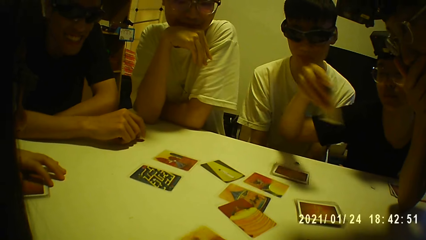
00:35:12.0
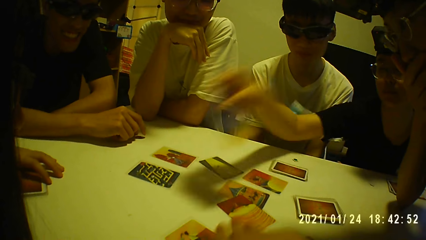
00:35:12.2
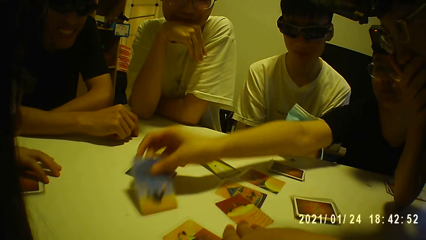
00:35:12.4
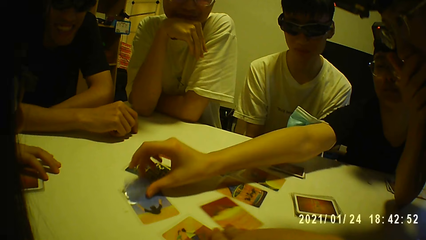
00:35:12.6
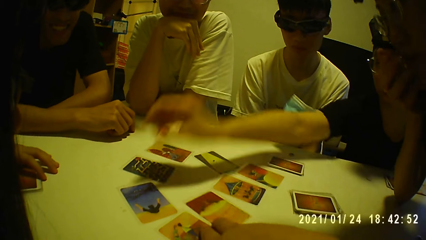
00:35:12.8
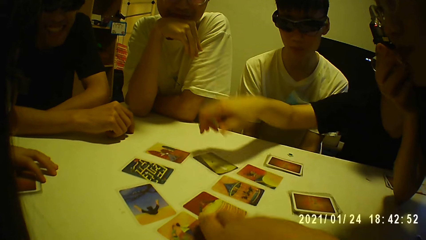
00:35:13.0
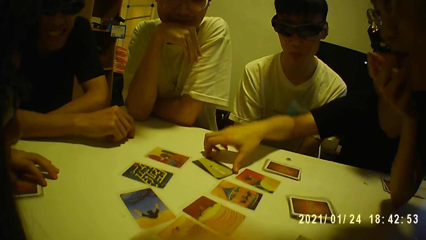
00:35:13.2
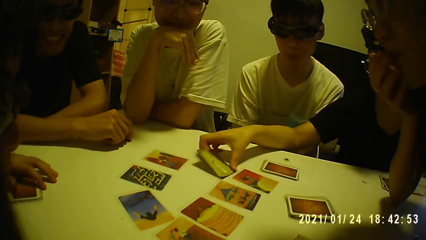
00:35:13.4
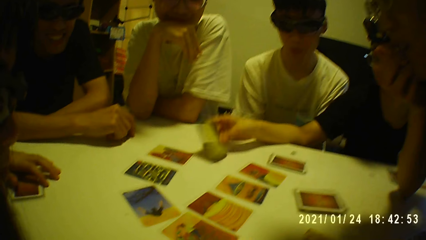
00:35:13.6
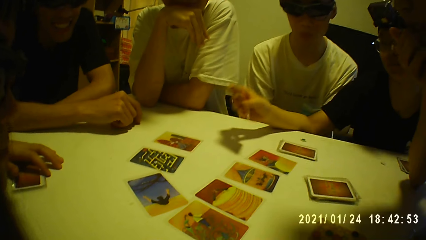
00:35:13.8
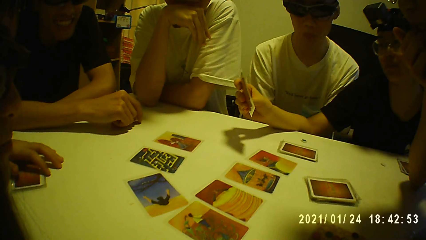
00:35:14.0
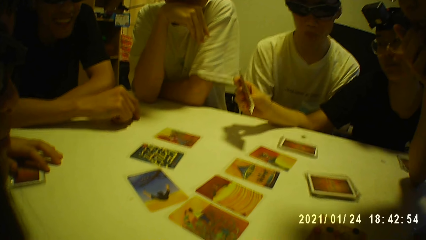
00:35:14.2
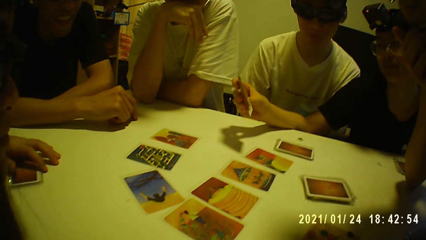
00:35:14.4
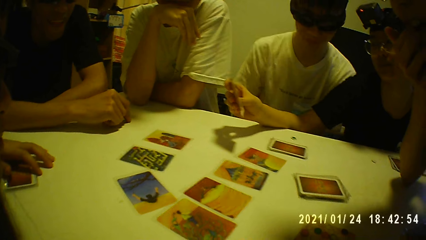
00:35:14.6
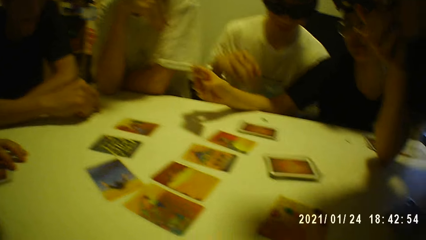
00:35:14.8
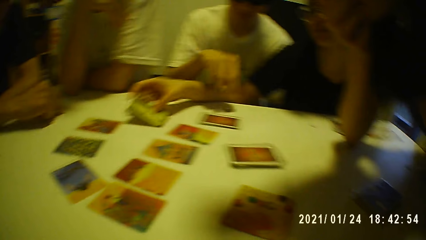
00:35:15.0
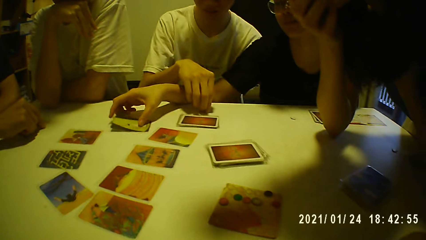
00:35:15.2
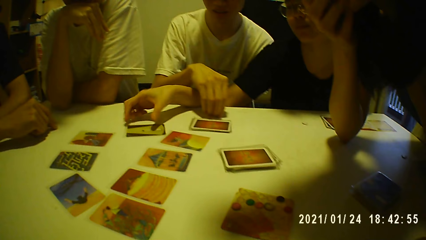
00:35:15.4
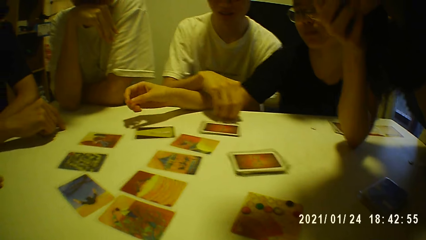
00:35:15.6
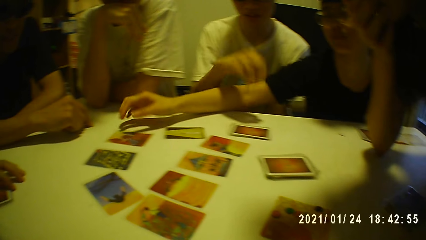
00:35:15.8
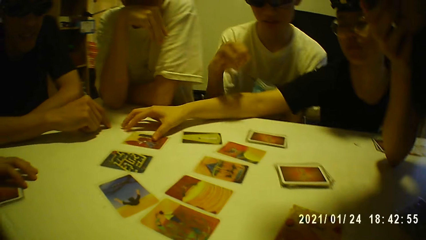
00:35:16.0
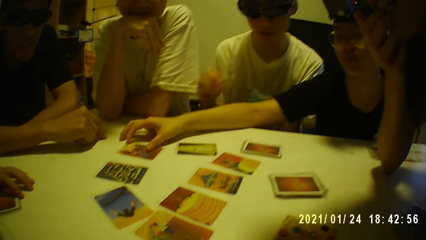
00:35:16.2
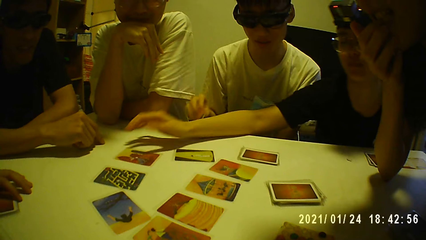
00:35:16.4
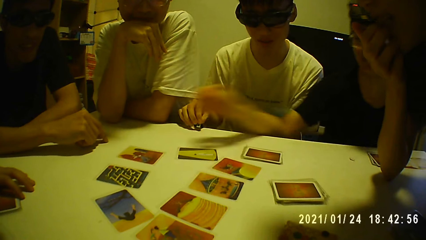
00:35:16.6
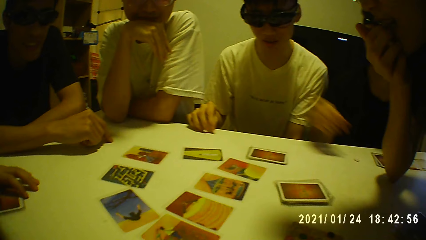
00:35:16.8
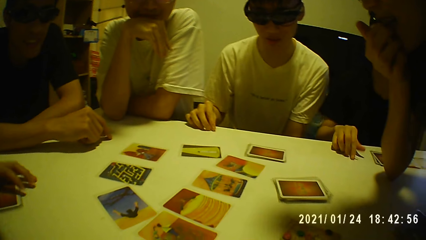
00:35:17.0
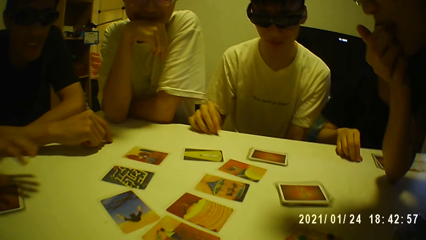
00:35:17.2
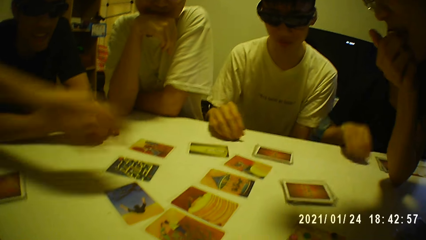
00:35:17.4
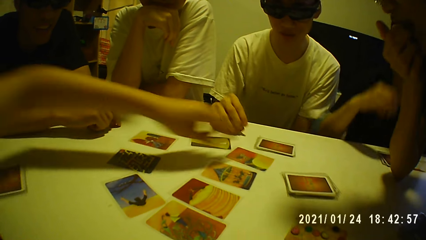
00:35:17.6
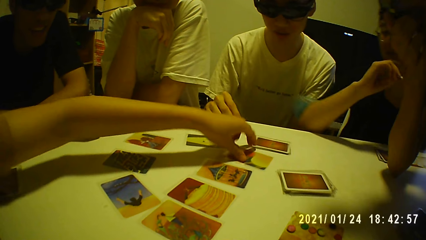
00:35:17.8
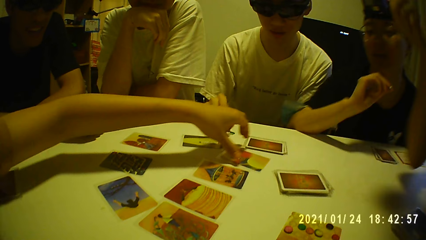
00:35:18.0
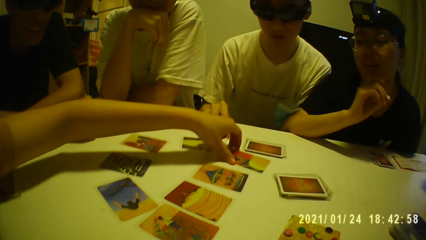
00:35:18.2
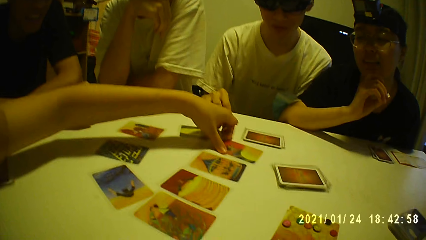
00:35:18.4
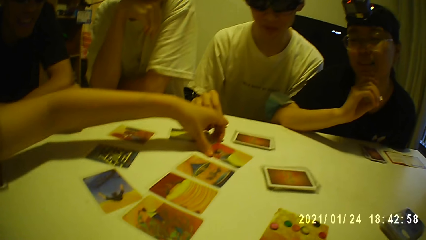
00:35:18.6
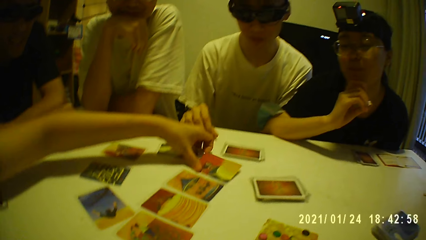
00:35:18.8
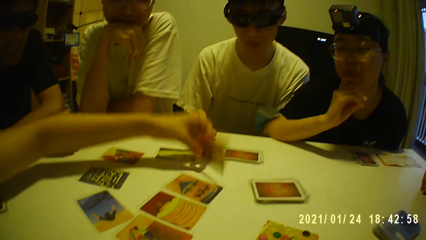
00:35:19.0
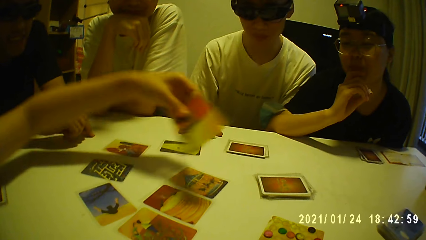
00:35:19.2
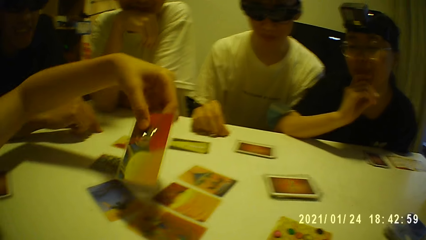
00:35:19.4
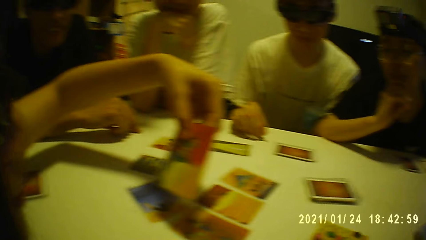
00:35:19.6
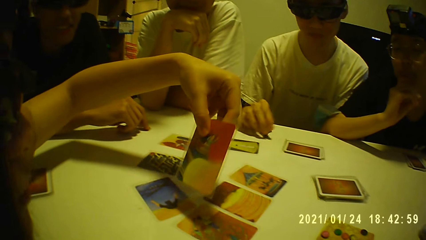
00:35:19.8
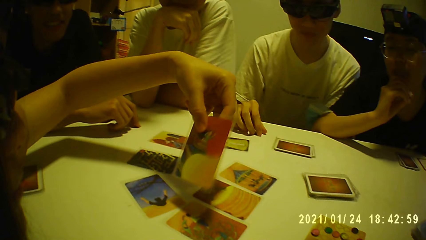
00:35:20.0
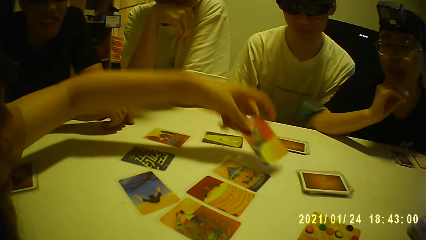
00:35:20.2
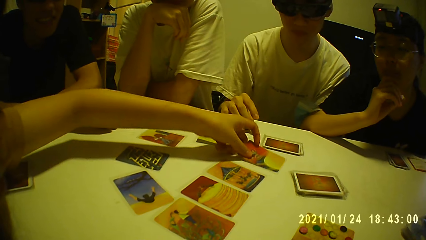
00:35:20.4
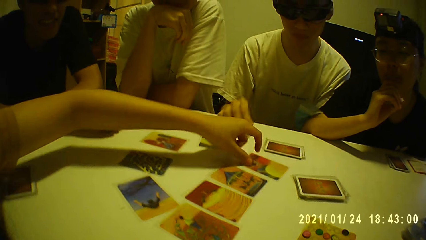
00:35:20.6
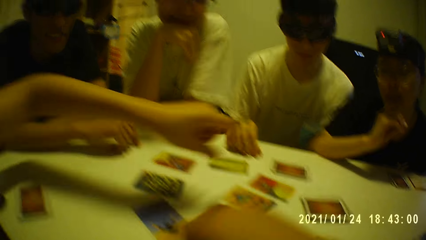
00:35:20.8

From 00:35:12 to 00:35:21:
A woman looks at the card. The camera wearer moves the game card on the table with his right hand. He moves the game card again. The woman places the game card in her right hand on the table. The woman picks the card from the table with her right hand. The woman looks at another card. The woman places the game card in her right hand on the table. A man picks a game tile from the table with his right hand. The woman touches a game card on the table with her right hand. The man places the game tile in his right hand on the table. Another woman picks a game card from the table with her left hand. The other woman looks at the card. The other woman places the game card in her right hand on the table.

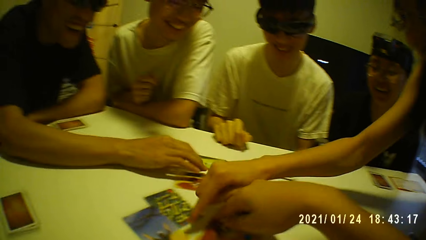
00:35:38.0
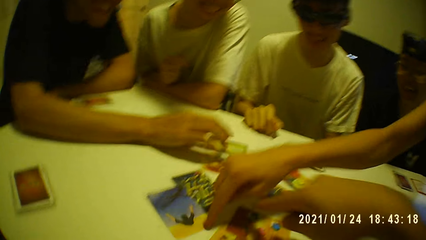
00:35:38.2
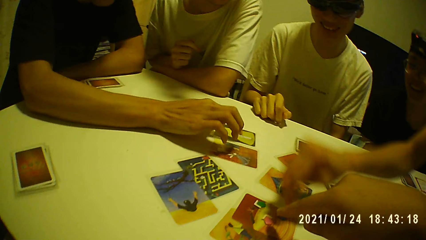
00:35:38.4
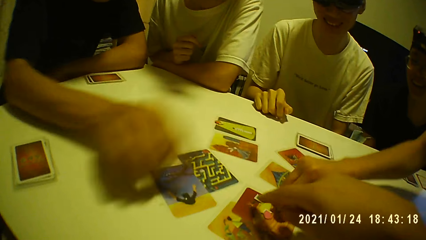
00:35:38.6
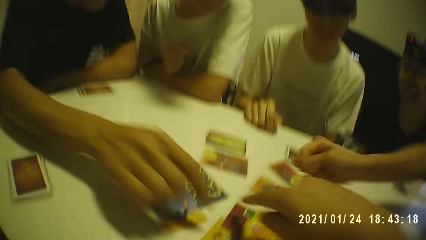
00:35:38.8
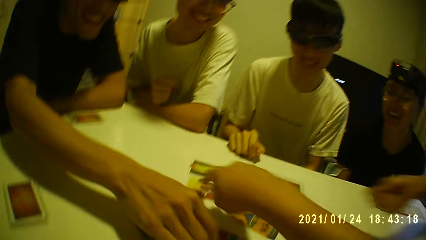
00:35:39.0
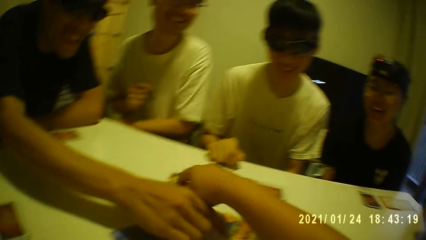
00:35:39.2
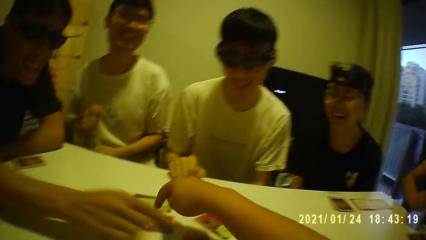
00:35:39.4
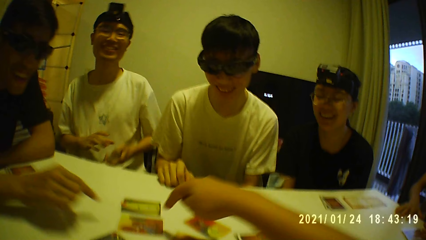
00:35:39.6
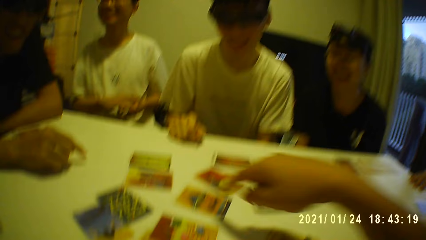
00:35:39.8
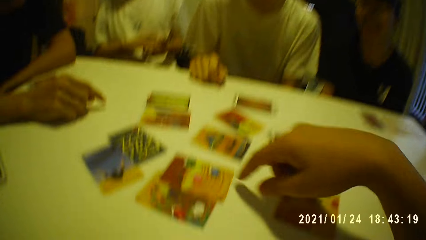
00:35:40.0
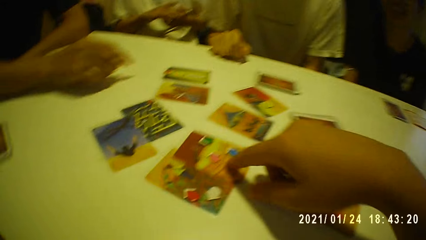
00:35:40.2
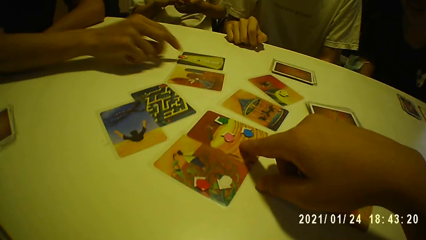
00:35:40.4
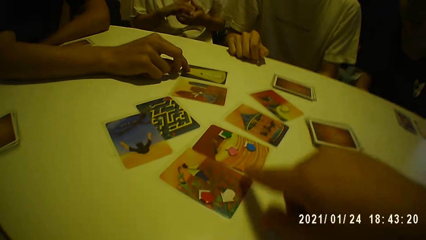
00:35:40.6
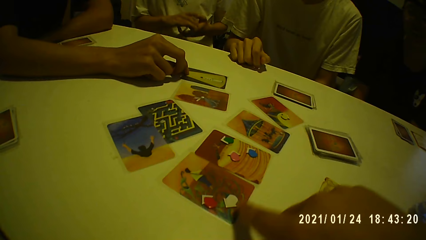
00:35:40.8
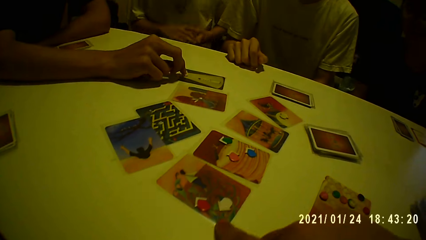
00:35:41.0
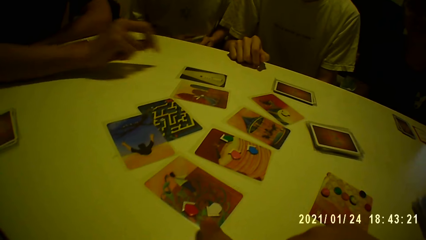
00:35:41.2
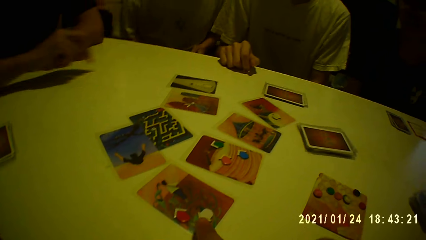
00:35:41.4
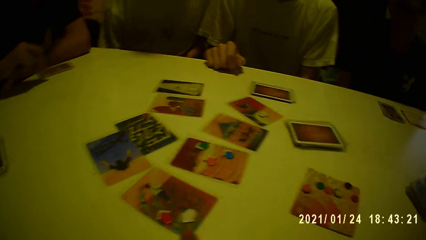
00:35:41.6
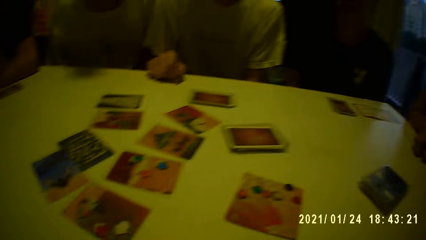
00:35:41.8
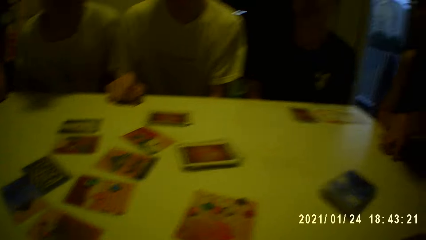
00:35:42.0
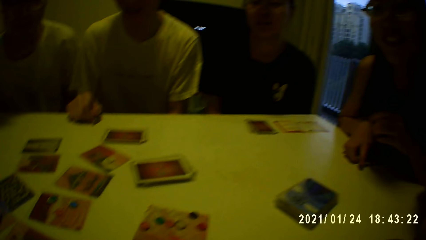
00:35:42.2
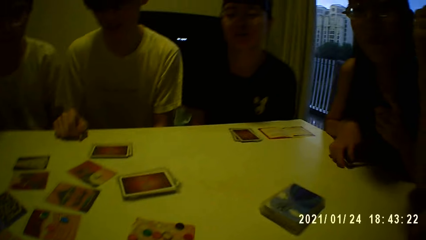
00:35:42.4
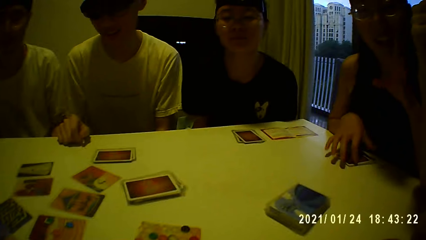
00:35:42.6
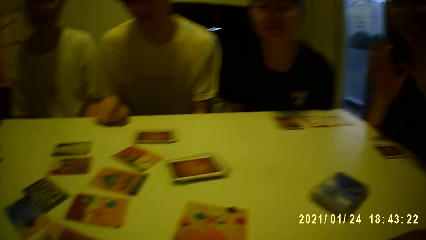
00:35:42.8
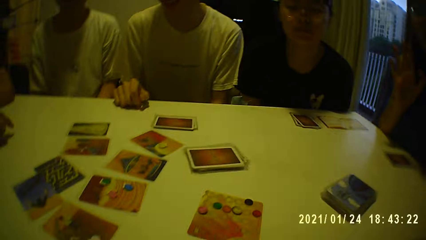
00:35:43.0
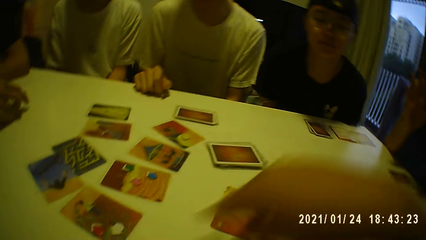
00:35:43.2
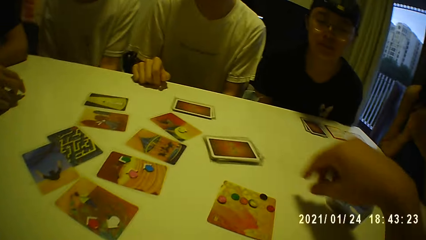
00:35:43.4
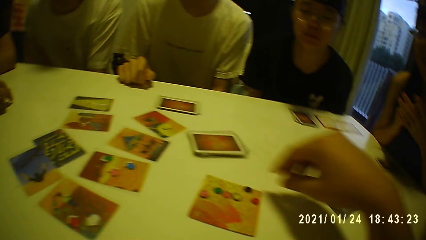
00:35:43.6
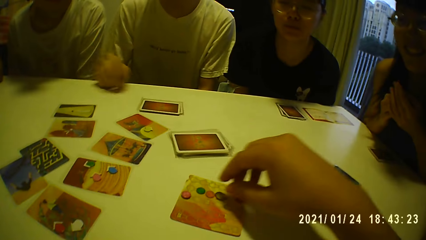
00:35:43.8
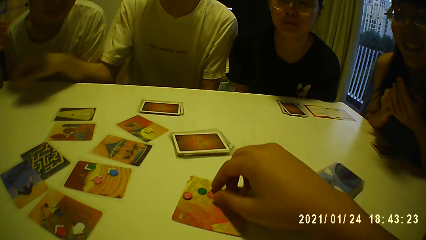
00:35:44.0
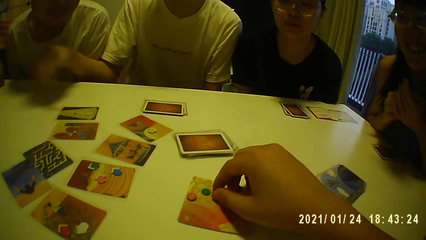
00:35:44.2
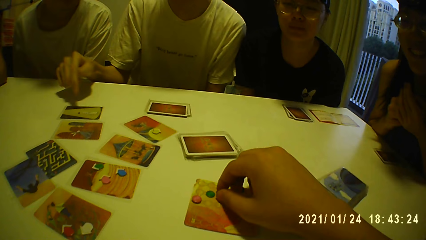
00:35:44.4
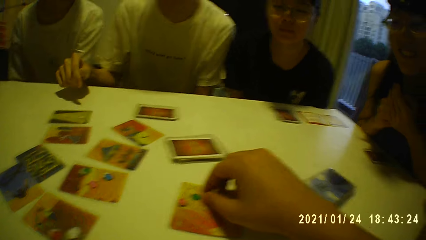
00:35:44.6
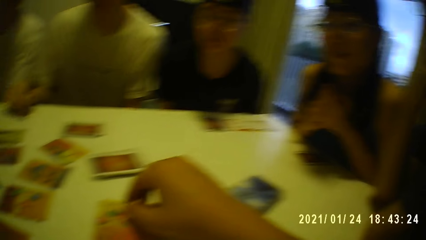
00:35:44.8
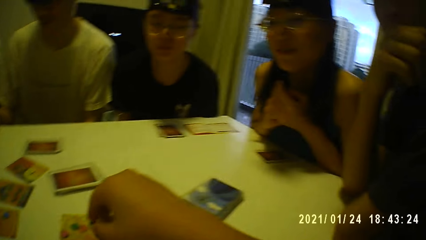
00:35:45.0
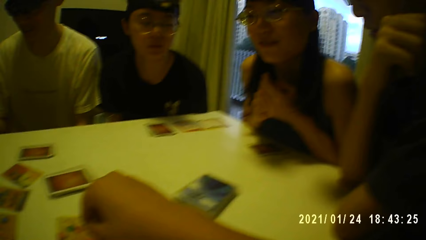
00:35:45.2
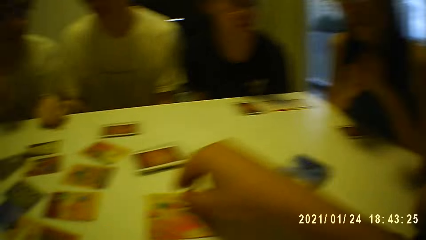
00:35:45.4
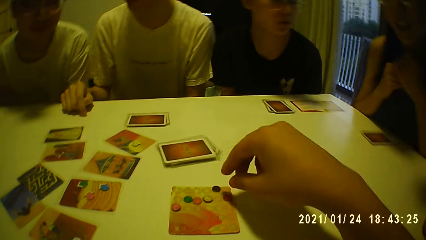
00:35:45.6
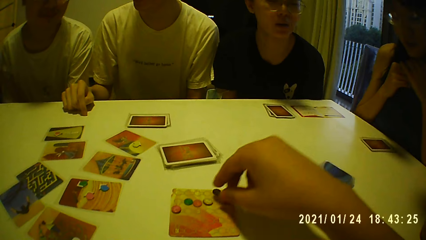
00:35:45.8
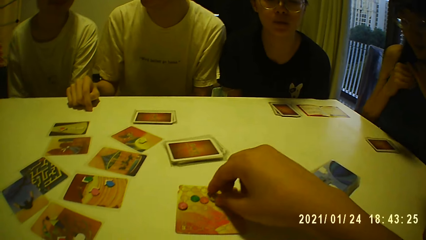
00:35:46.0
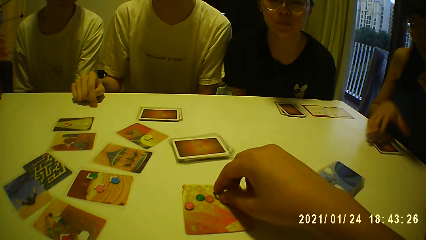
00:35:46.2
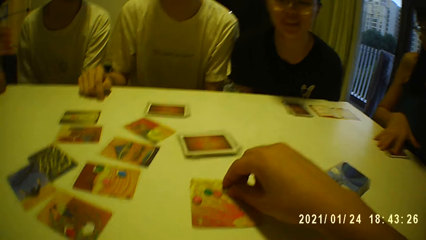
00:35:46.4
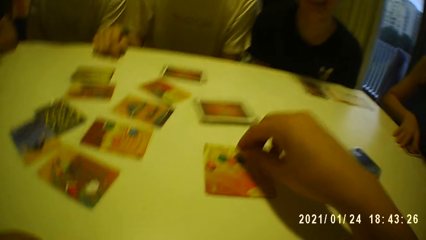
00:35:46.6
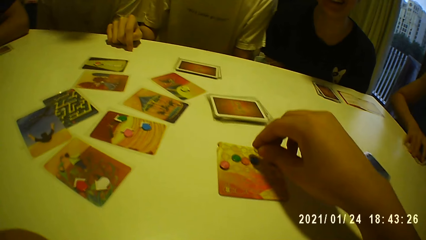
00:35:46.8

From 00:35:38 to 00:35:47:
A man moves the card on the table with his right hand. A woman touches the card on the table with her right hand. The camera wearer touches the card on the table with his right hand. The man touches the card on the table with his right hand. The camera wearer moves the card on the table with his right hand. The man touches the card on the table with his right hand. The camera wearer moves the card on the table with his right hand. The woman places the cards in her right hand on the table. The camera wearer moves game tiles on the game card with his right hand.
